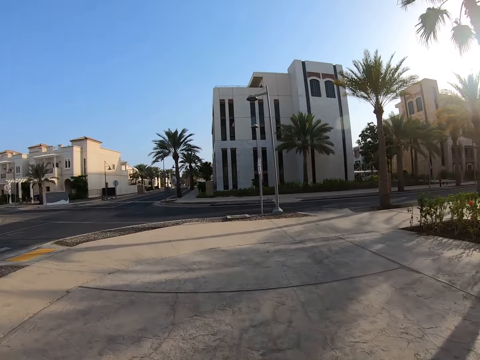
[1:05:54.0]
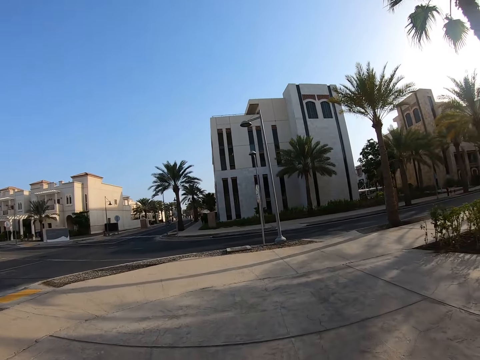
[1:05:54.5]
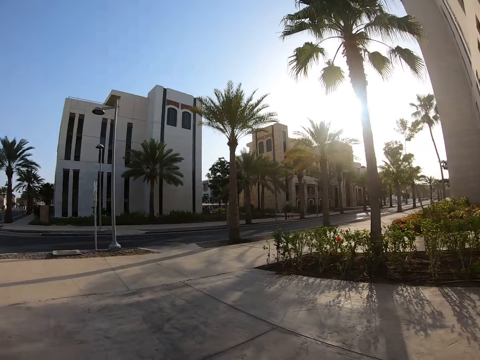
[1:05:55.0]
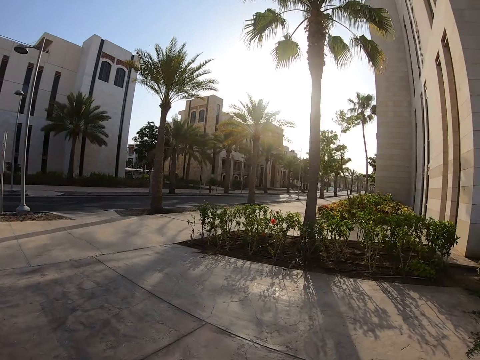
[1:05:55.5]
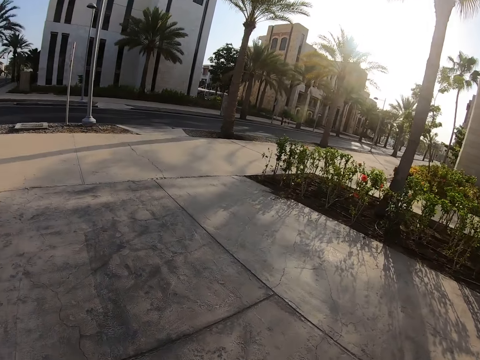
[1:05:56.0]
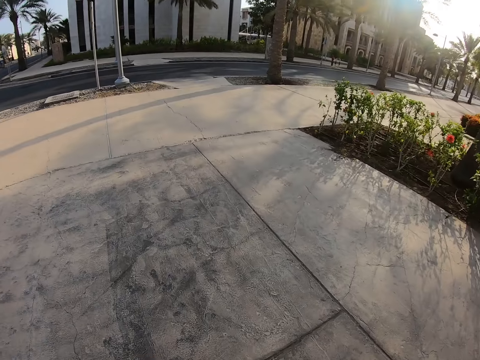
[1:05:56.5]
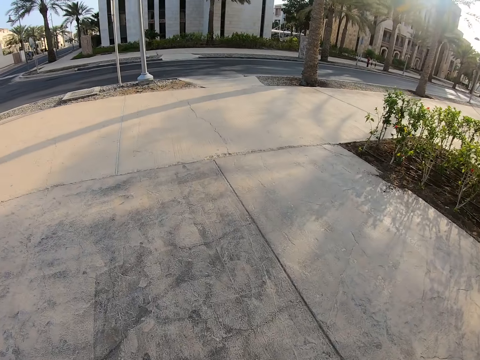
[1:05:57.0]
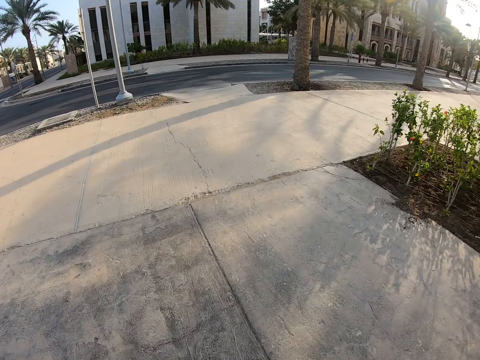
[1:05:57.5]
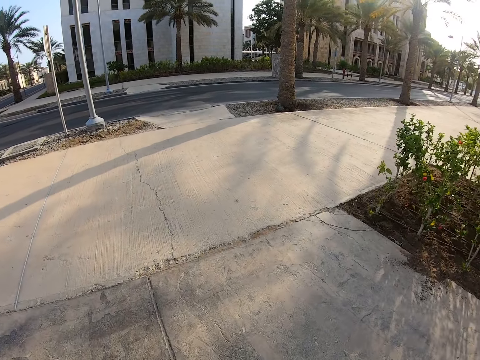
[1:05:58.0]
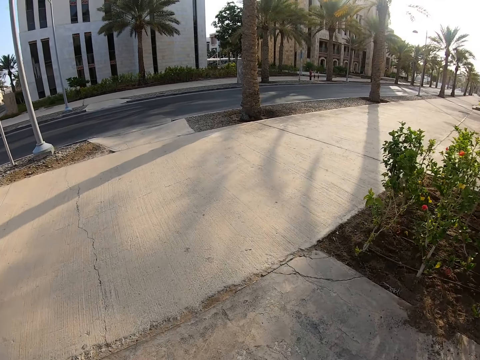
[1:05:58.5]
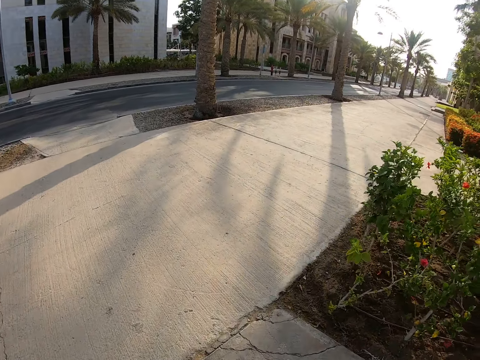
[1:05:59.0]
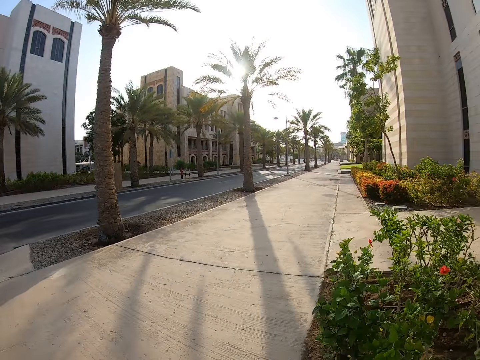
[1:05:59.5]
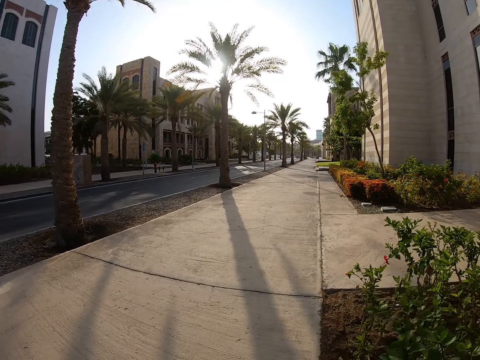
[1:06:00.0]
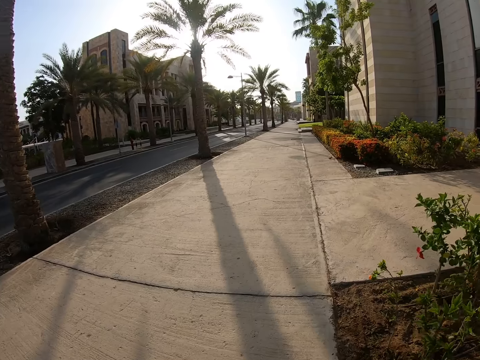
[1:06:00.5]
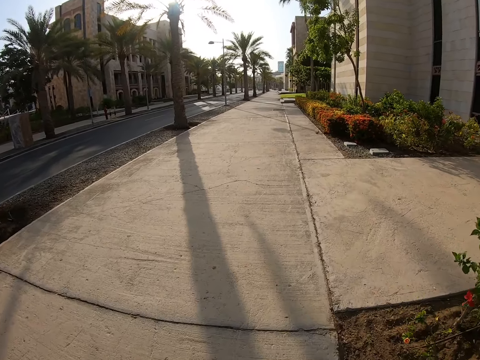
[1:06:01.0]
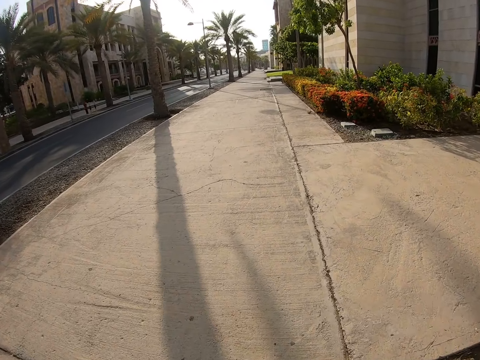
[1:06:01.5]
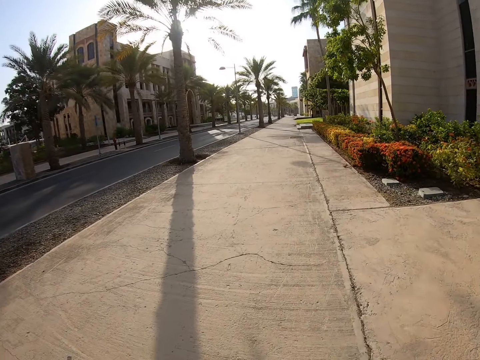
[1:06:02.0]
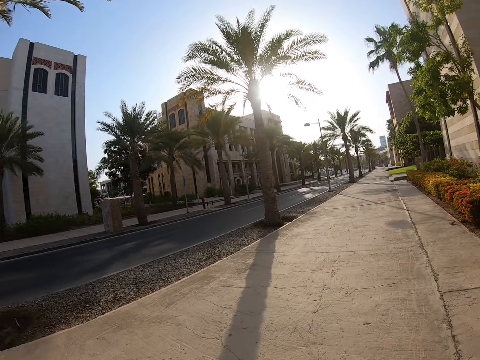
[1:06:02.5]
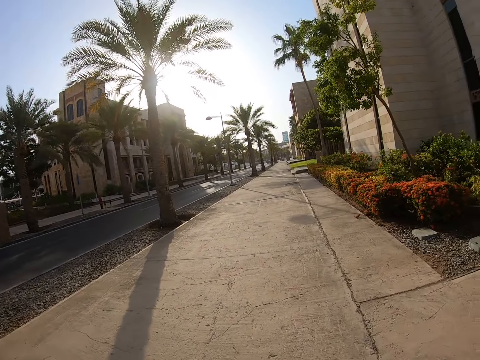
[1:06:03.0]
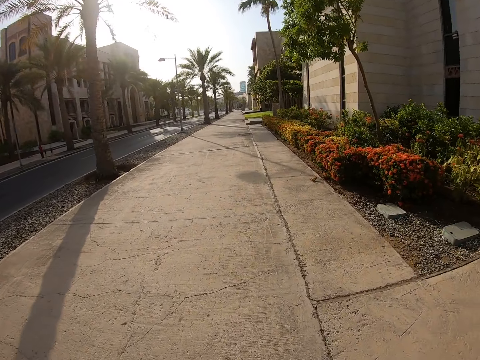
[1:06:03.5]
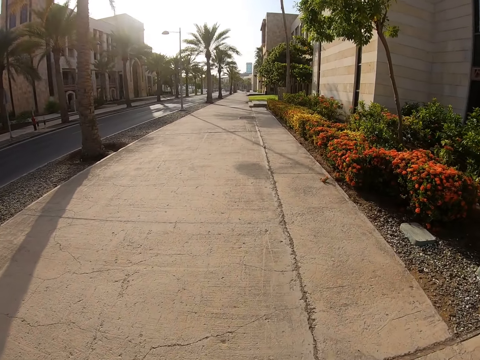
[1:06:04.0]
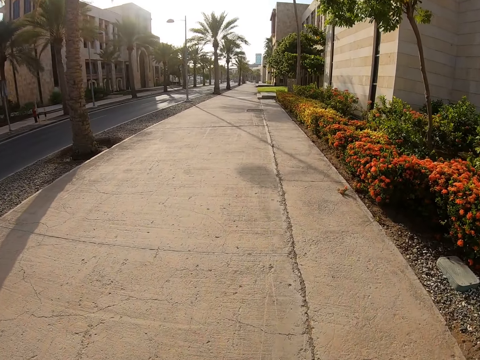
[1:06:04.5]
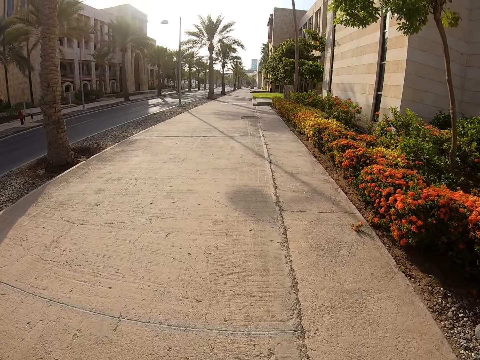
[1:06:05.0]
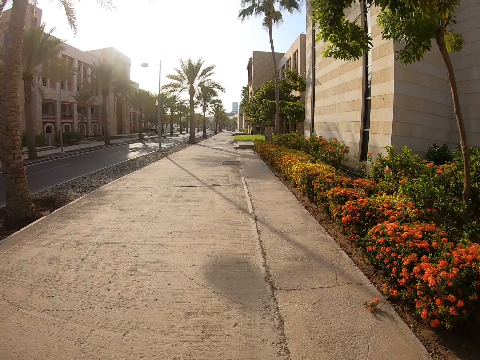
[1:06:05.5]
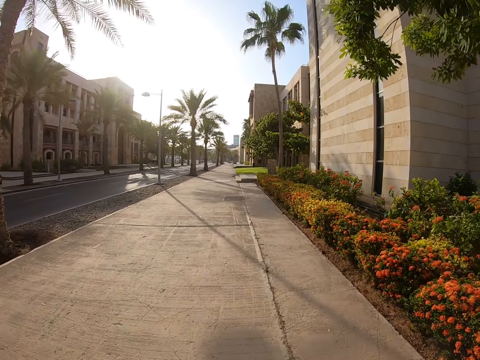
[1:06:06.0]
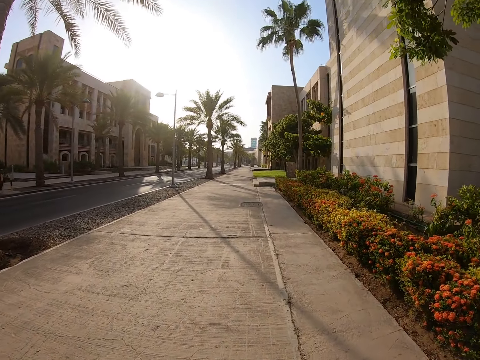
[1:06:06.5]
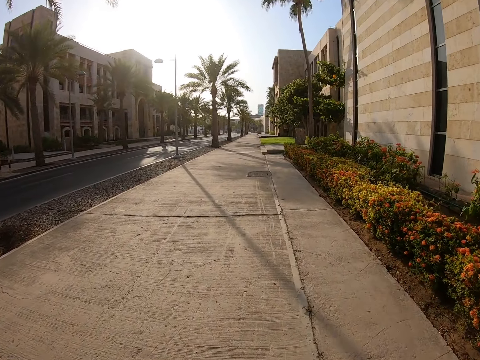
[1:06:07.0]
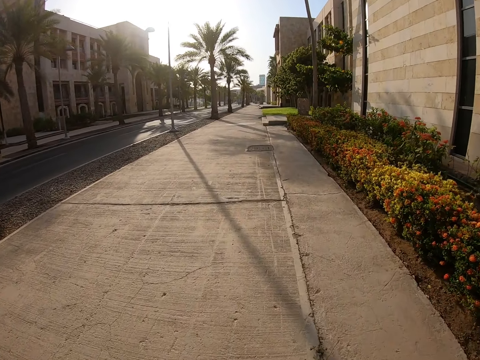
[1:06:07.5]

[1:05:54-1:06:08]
The camera wearer swings an arm back and forth.

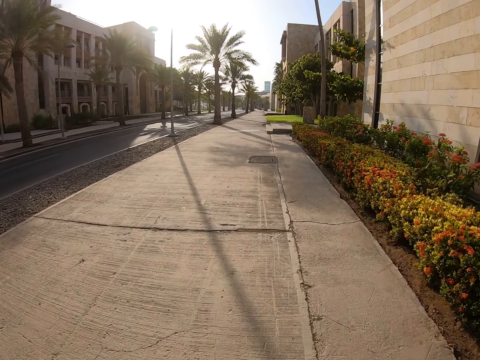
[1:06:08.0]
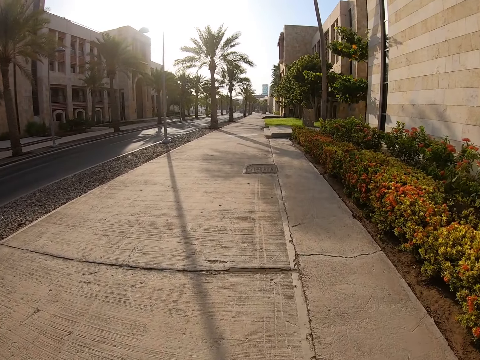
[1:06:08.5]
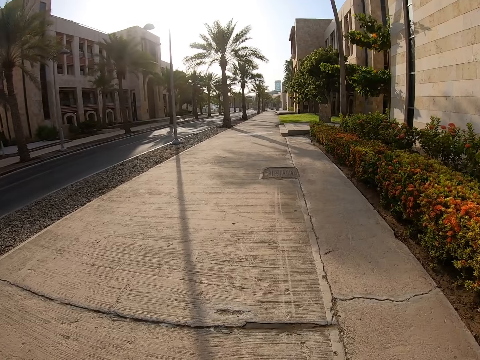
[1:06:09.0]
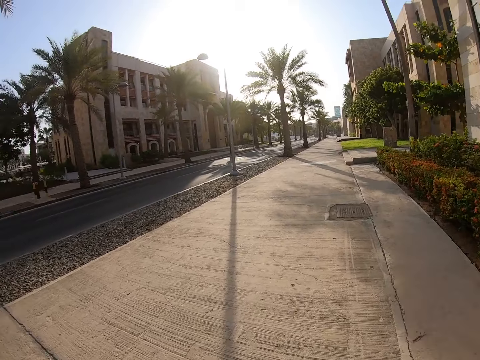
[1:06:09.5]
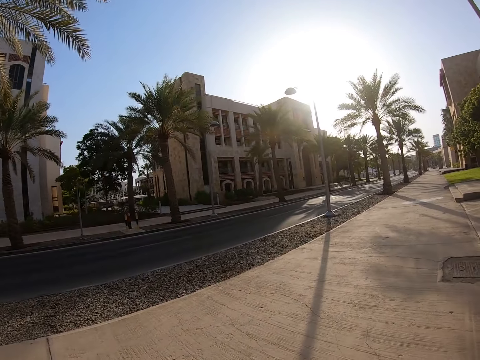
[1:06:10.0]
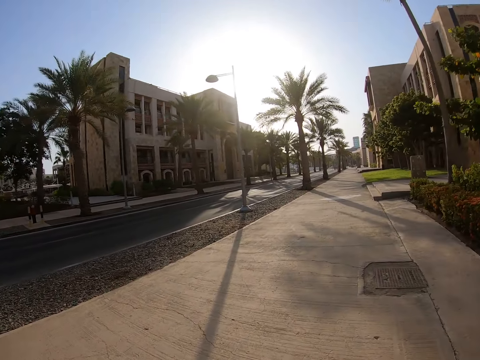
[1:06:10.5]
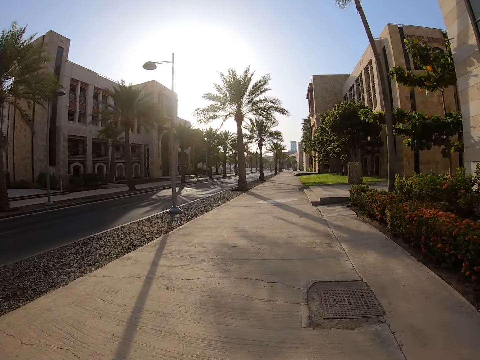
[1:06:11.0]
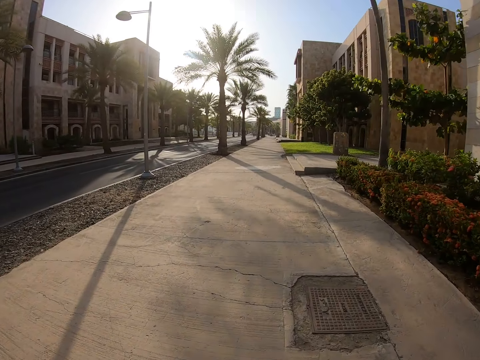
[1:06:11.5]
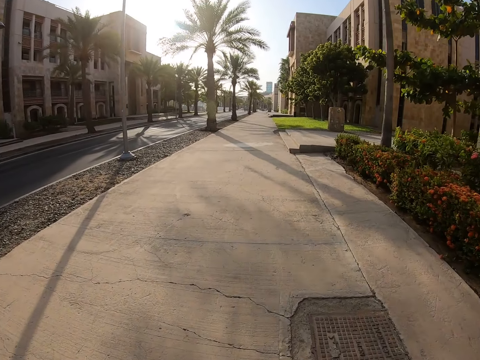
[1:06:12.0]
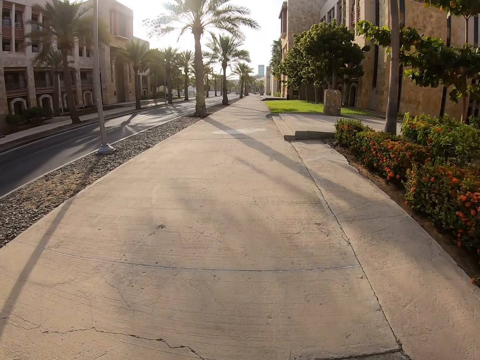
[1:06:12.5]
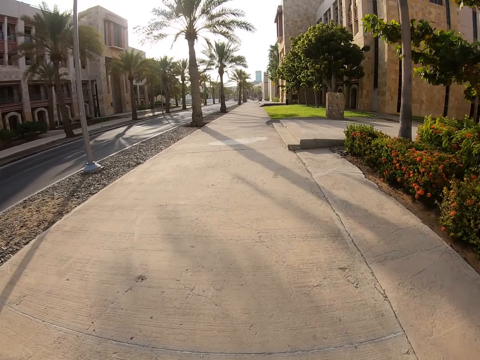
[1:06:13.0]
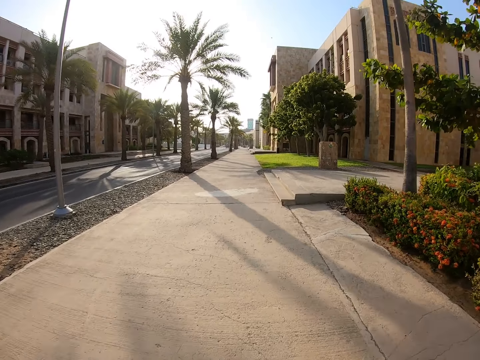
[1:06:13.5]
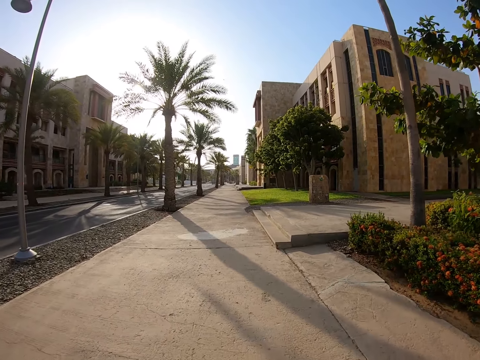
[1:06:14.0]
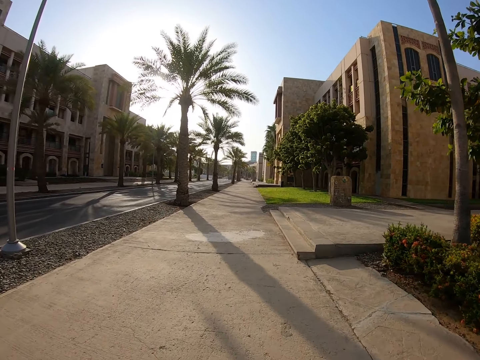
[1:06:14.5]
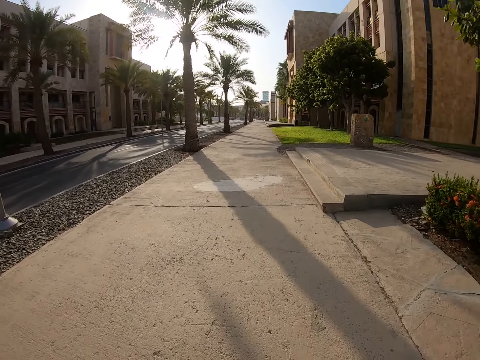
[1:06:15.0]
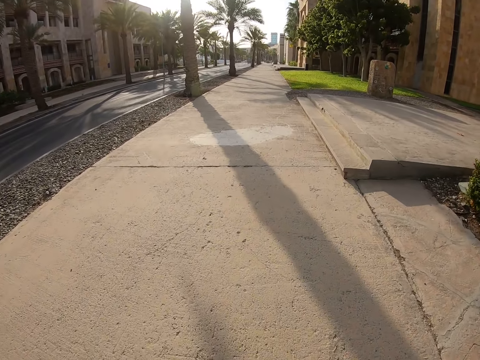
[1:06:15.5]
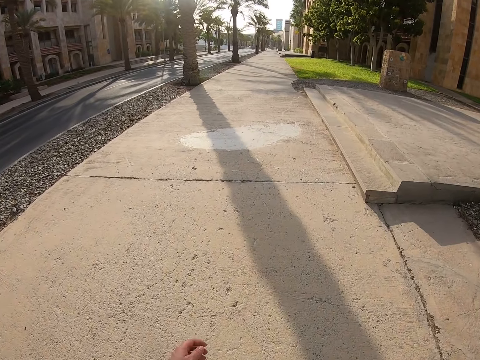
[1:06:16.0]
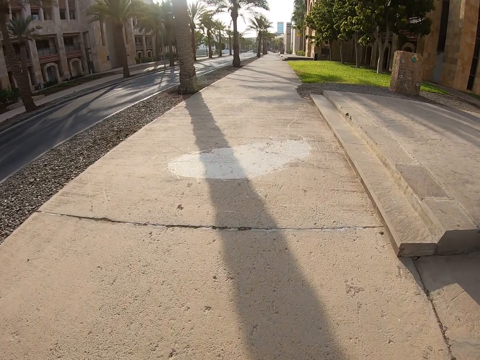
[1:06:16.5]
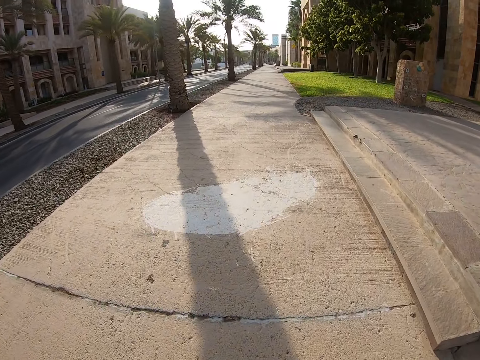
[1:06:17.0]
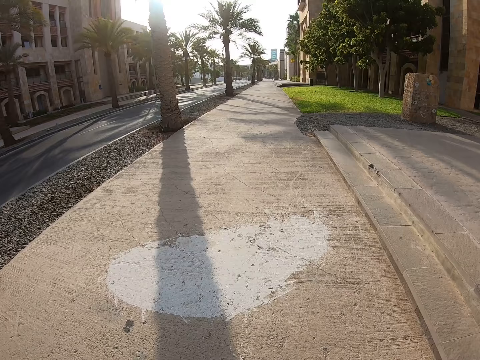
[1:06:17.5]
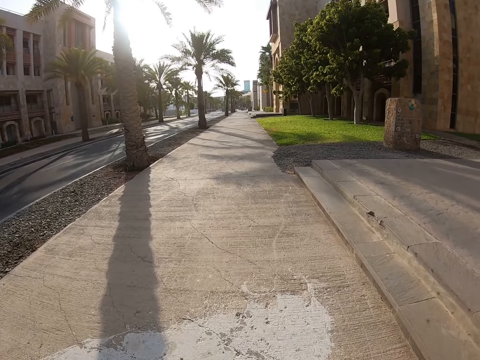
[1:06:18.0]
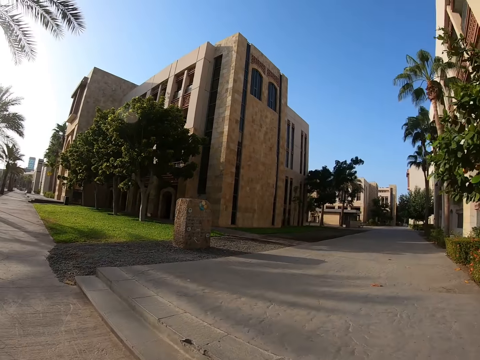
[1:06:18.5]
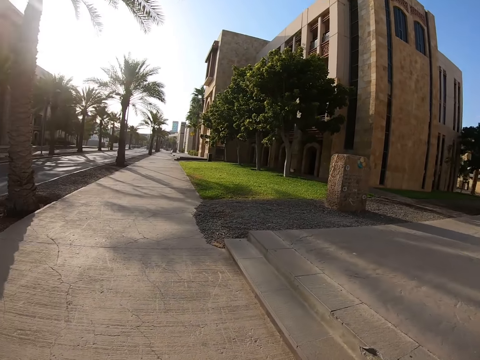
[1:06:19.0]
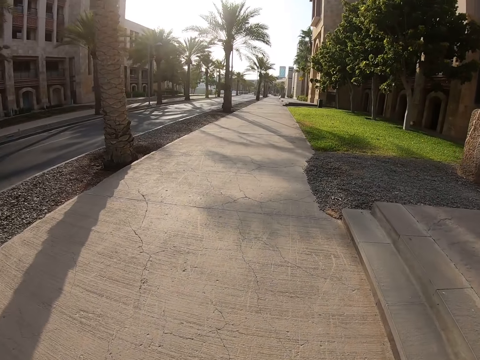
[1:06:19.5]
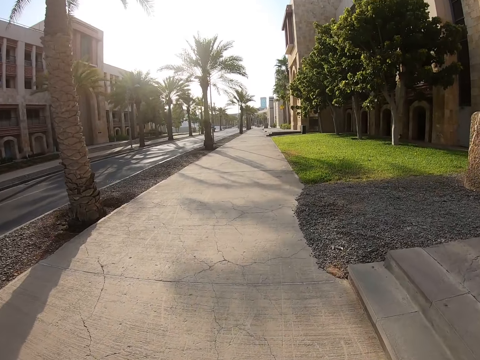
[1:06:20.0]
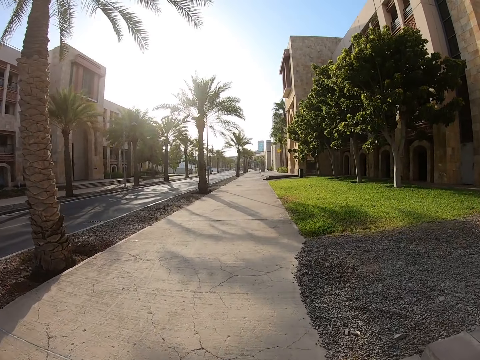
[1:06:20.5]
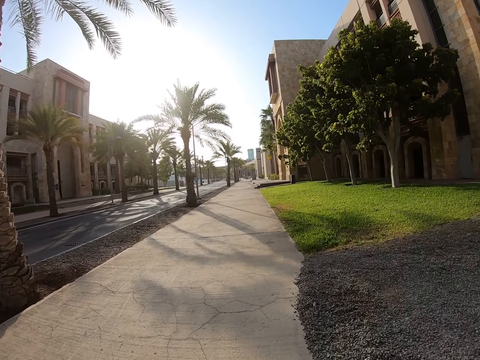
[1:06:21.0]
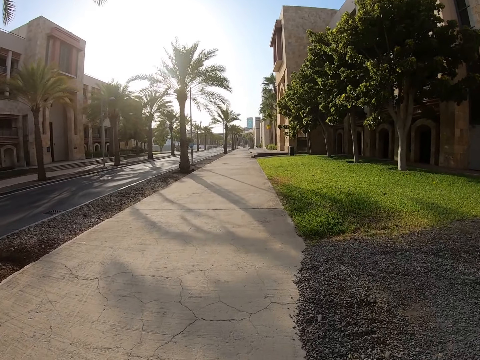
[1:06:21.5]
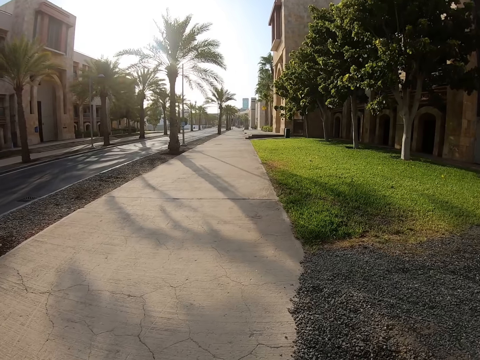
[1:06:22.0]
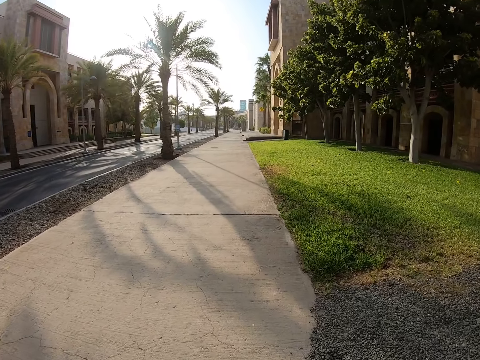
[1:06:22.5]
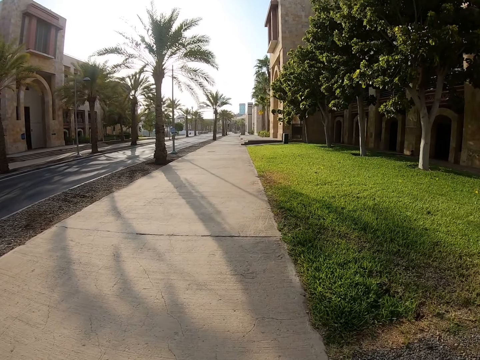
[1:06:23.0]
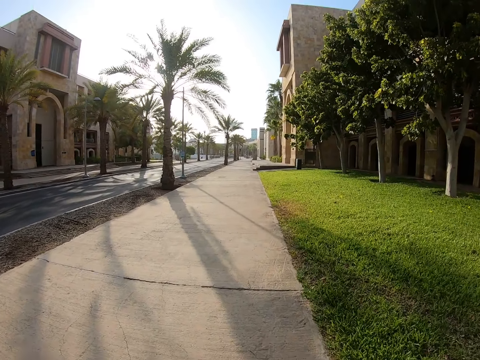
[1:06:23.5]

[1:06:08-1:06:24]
The camera wearer looks around. They look around again.
